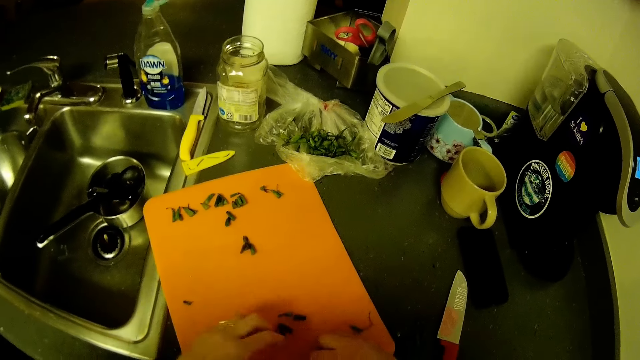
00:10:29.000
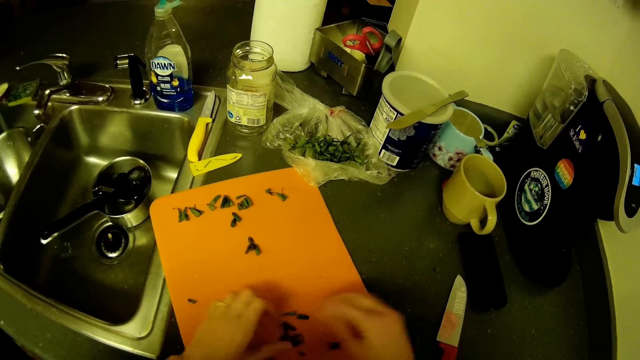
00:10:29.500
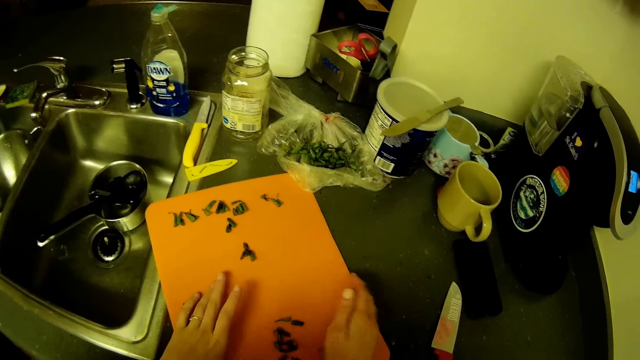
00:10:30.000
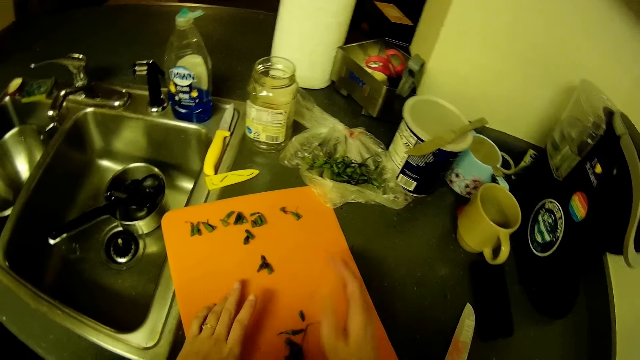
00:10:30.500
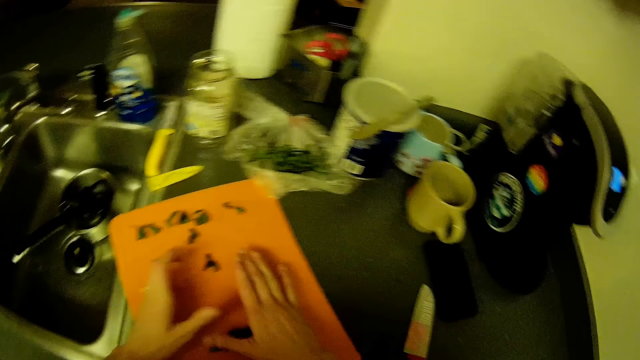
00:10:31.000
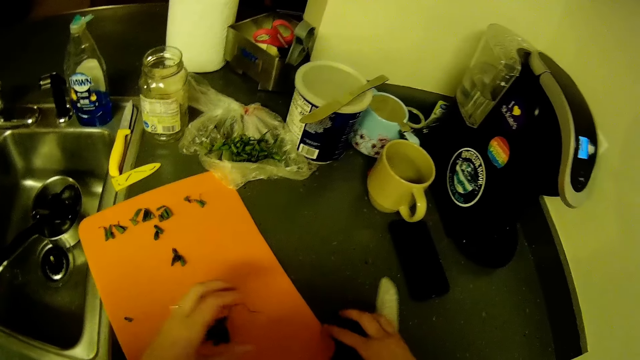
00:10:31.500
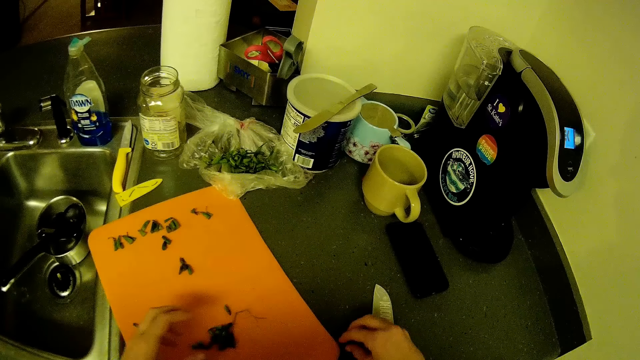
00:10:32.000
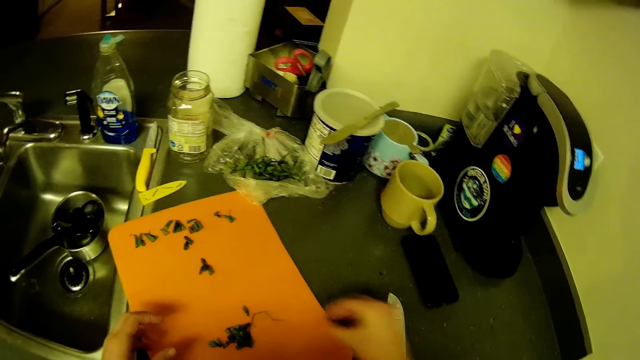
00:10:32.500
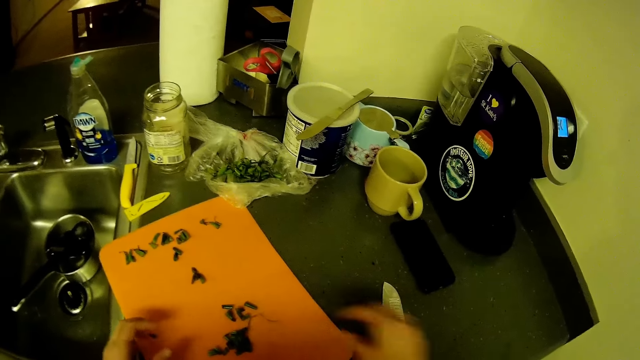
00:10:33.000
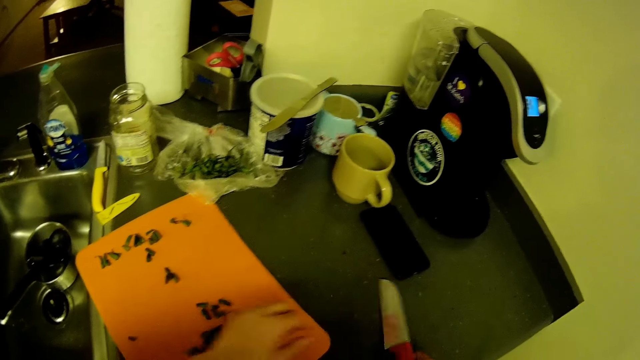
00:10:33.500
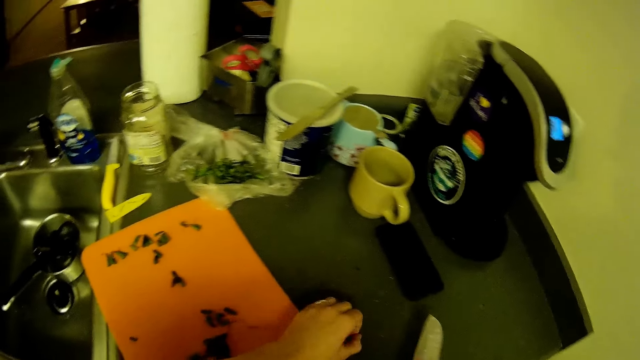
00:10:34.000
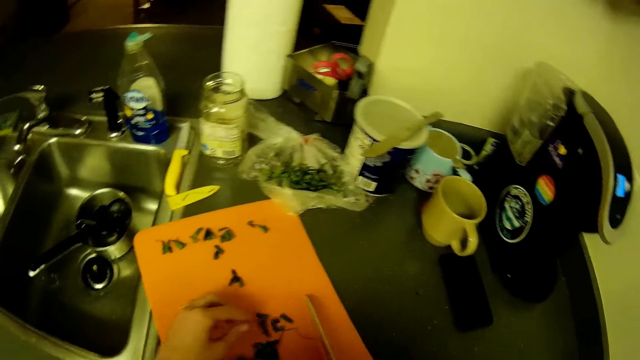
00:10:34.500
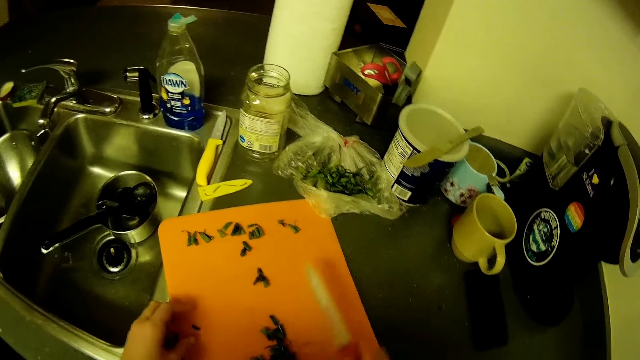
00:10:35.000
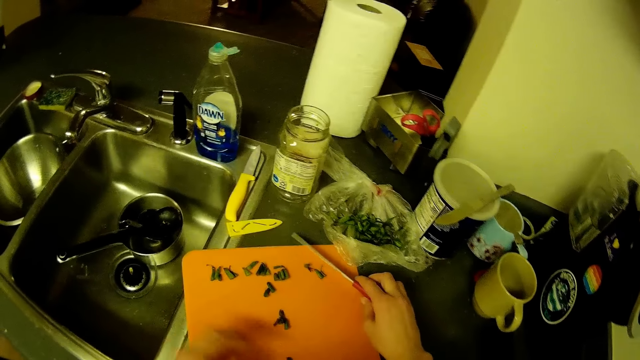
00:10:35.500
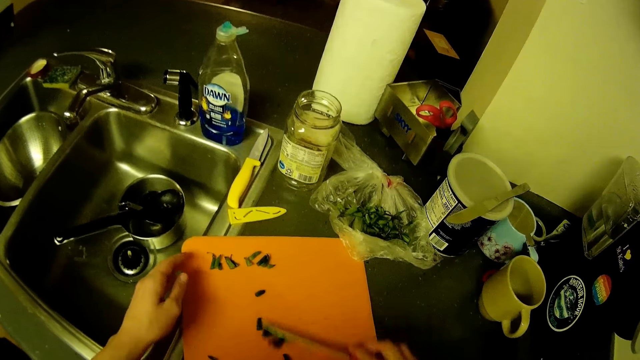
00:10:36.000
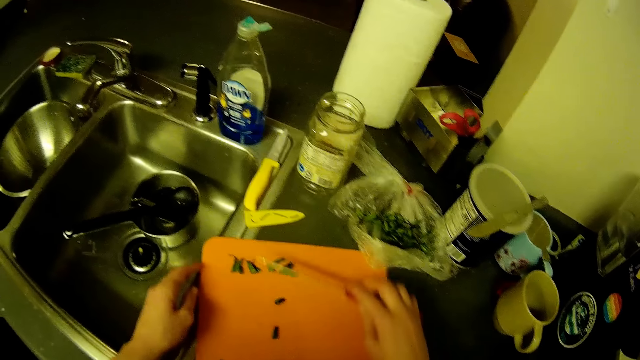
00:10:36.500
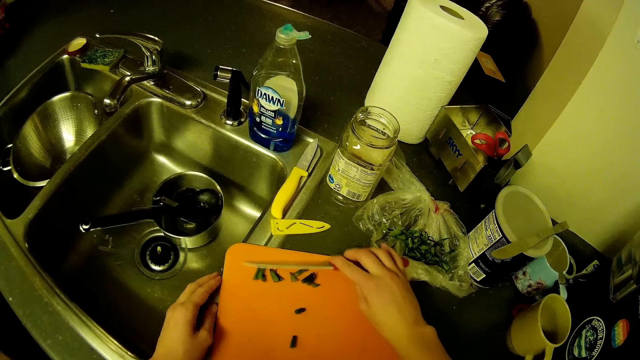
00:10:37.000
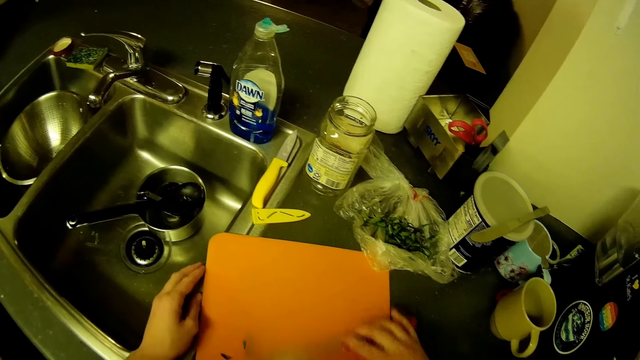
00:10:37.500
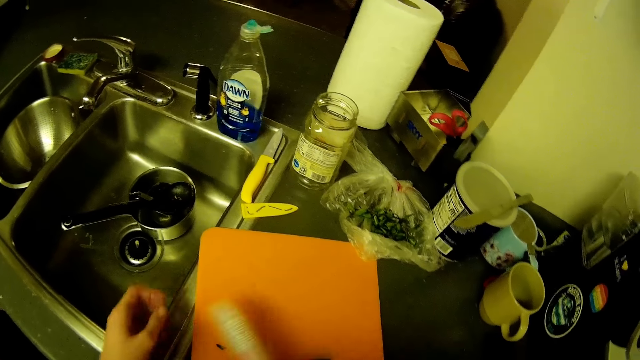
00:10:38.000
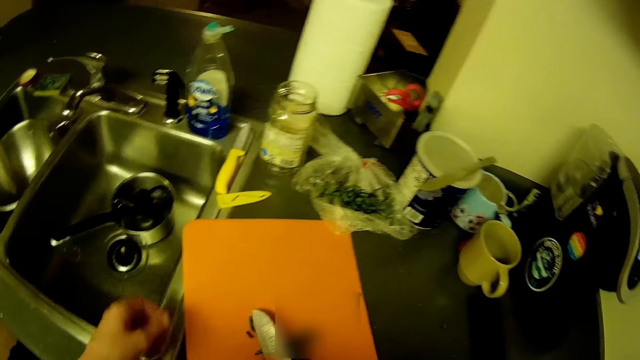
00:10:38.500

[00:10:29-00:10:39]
The camera wearer gathers the remnant green peas or French beans on the chopping board with both hands. She takes the French beans on the chopping board. She picks up the knife on the kitchenette with her right hand. She gathers the remnant green peas with the knife in her right hand.

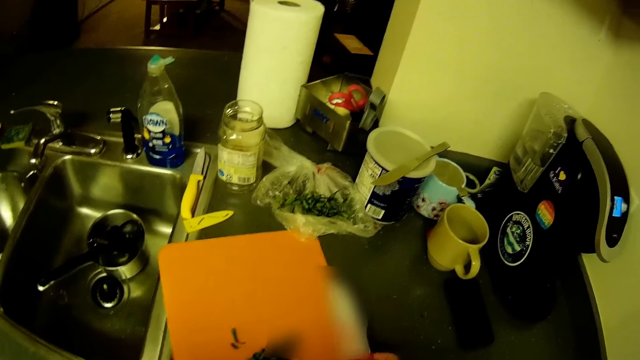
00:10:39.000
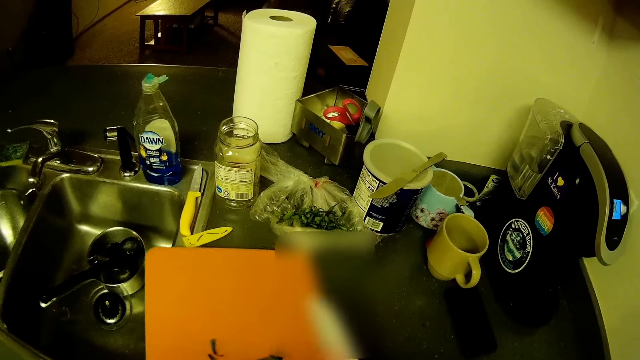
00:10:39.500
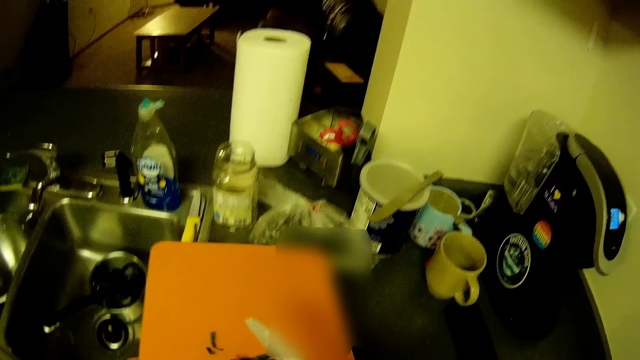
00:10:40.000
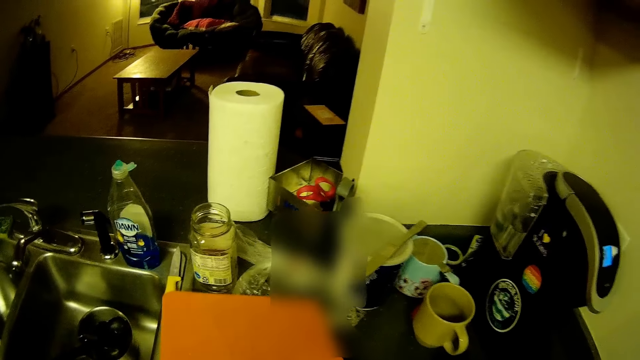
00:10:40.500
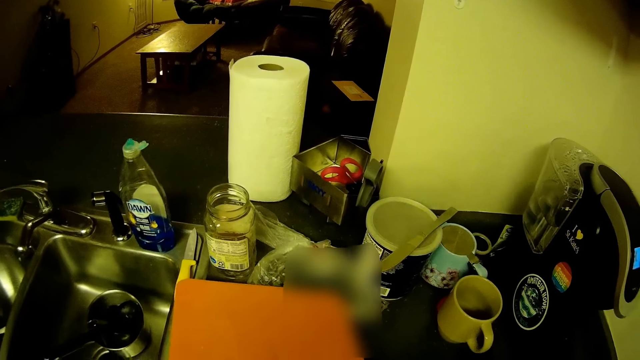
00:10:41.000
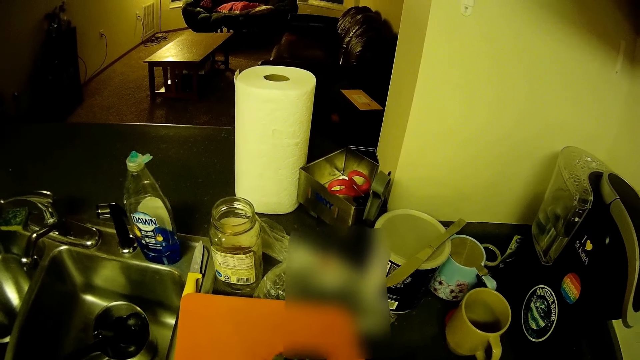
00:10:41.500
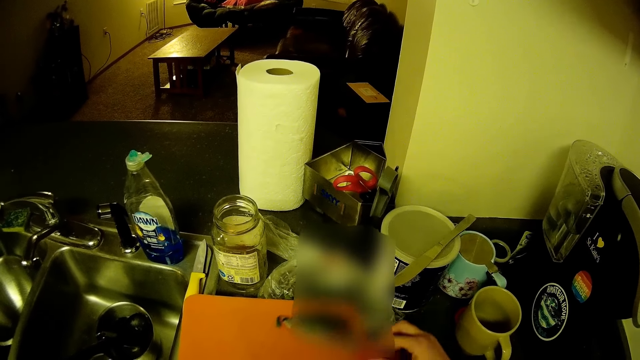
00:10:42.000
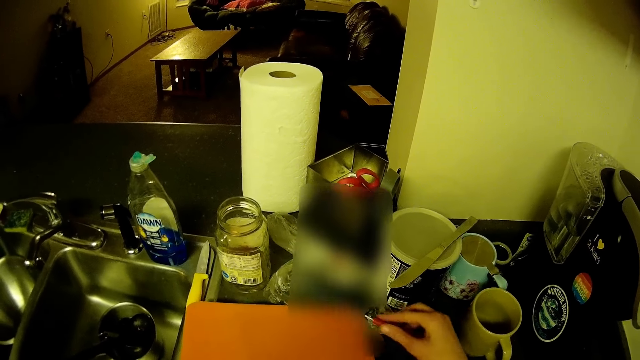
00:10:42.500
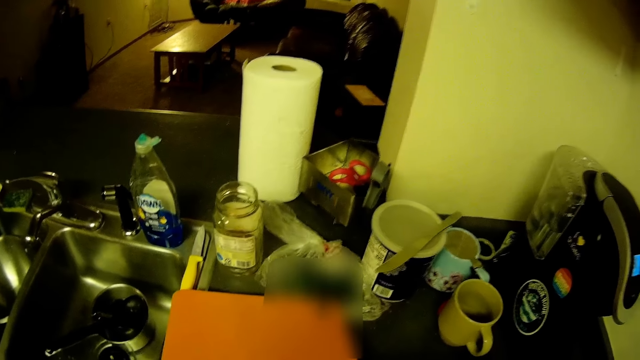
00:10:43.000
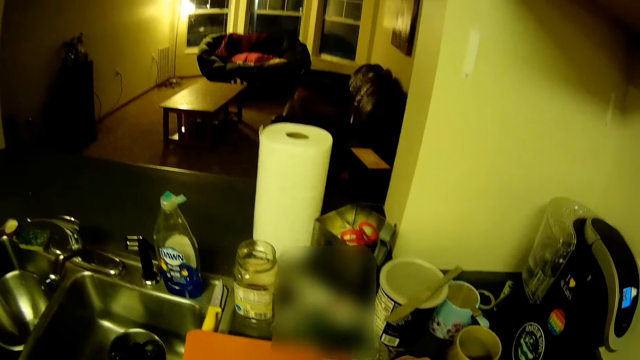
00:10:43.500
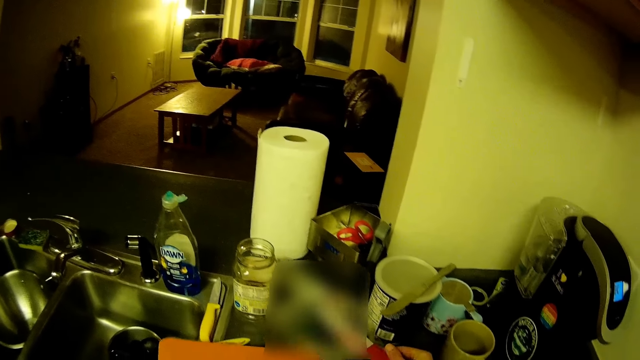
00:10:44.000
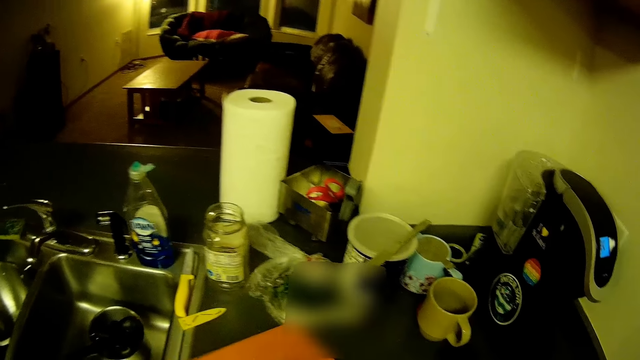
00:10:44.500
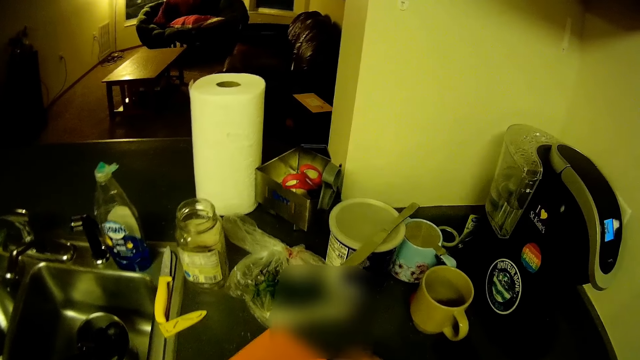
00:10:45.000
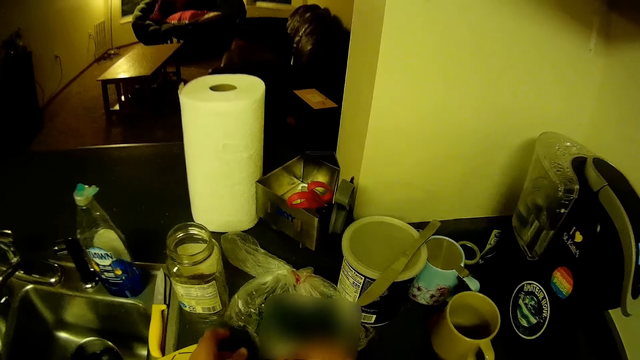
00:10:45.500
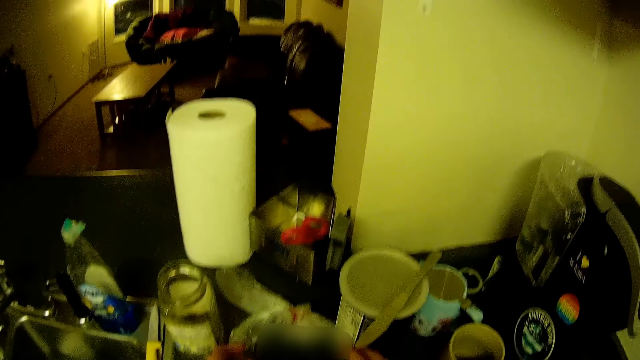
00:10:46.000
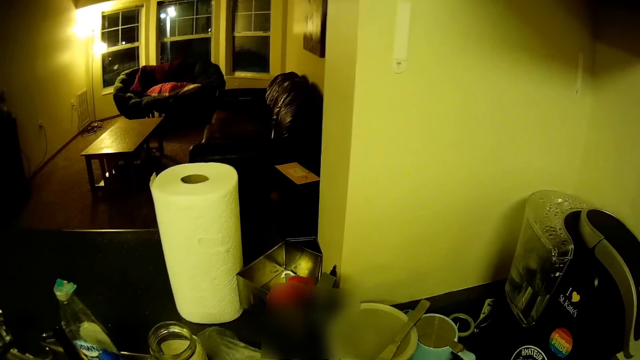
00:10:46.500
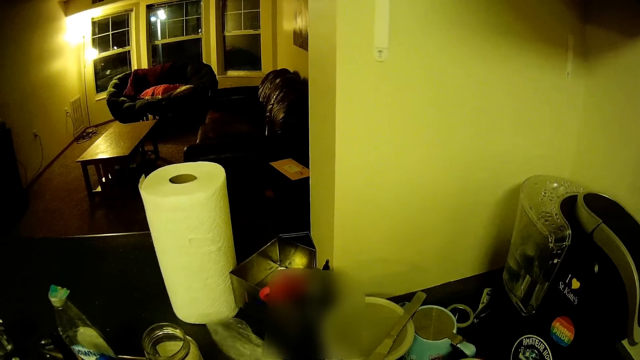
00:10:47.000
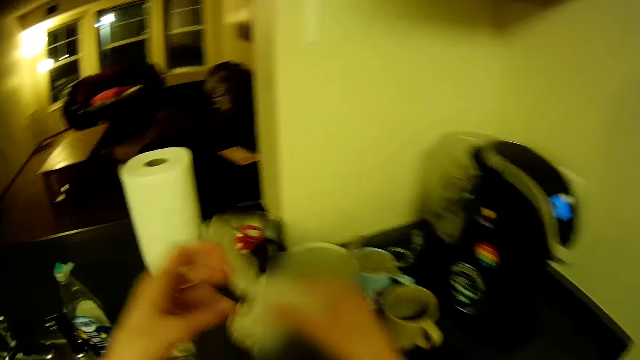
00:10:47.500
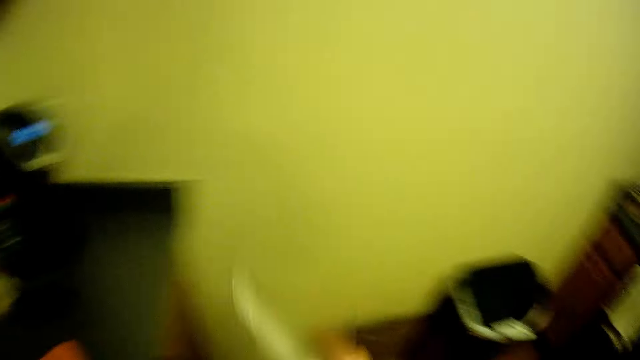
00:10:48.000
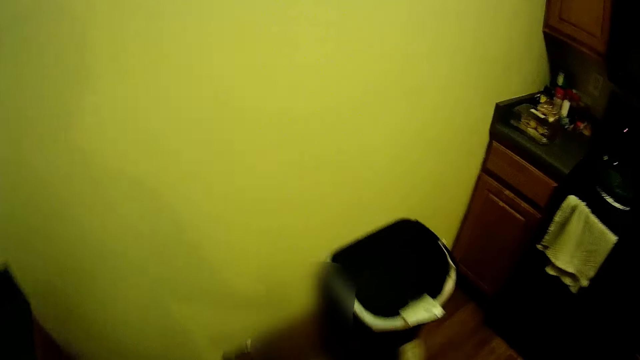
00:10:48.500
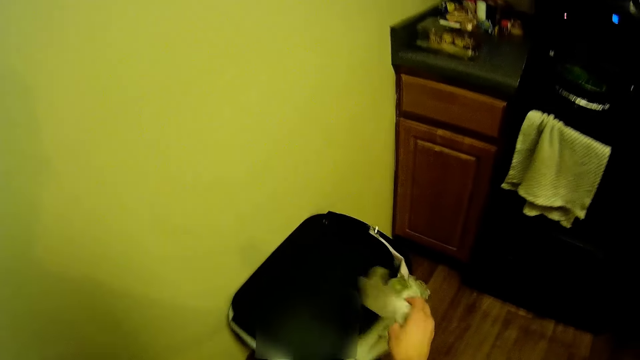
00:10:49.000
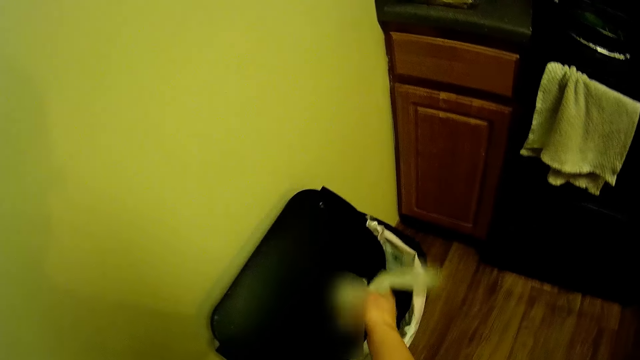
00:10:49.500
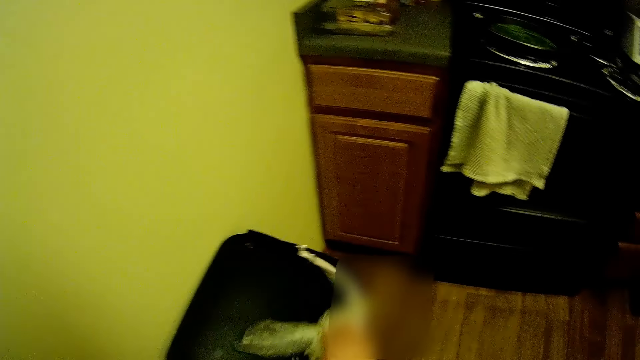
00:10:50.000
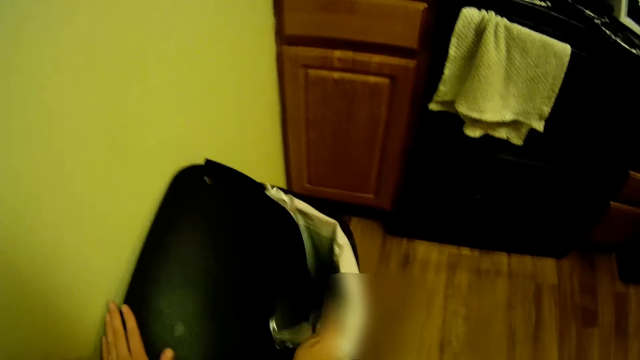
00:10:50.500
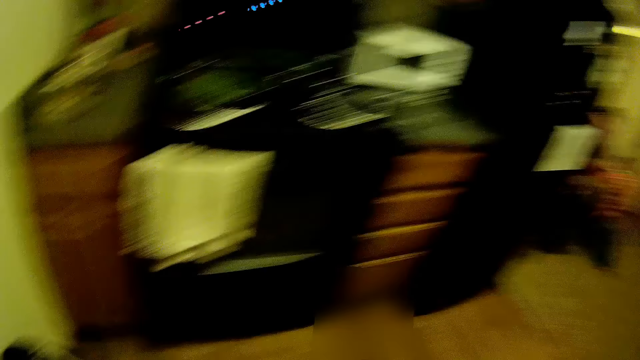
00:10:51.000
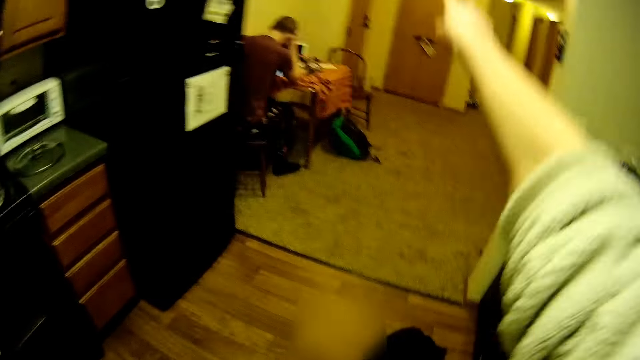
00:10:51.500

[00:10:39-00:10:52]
The camera wearer picks up the chopping board with both hands. She drops the remnant green peas into a nylon bag on the kitchenette with the knife in her right hand. She puts down the chopping board. She picks up the nylon bag with her right hand. She drops the nylon bag into a waste bin with her right hand.
